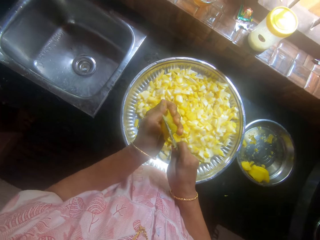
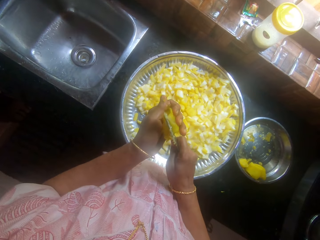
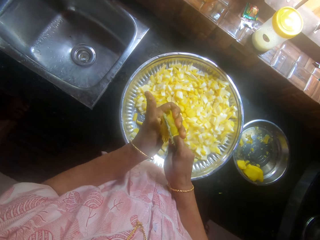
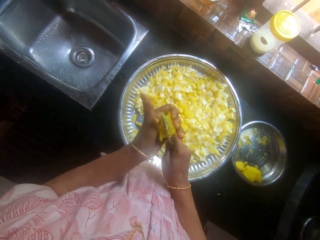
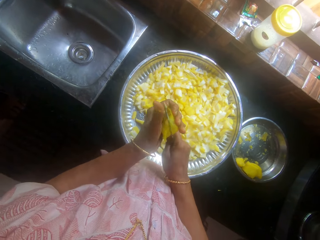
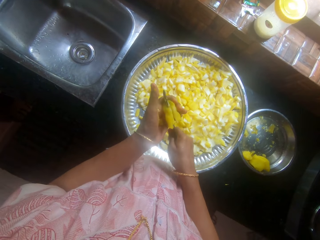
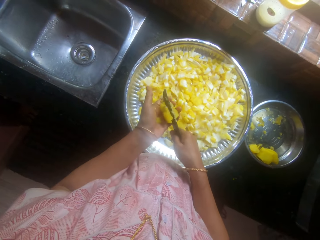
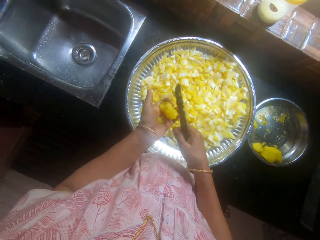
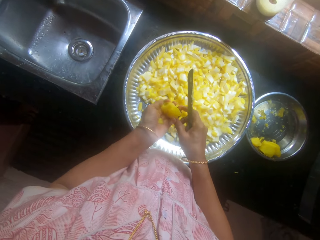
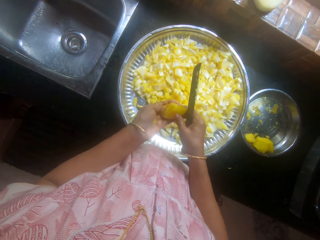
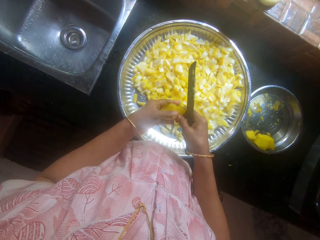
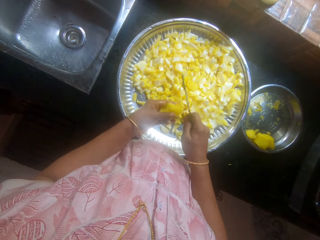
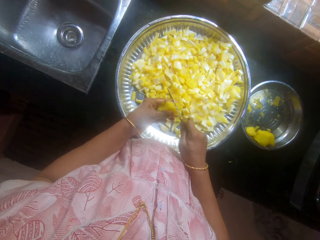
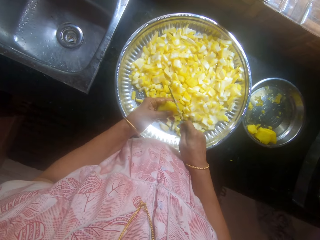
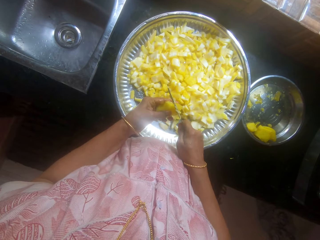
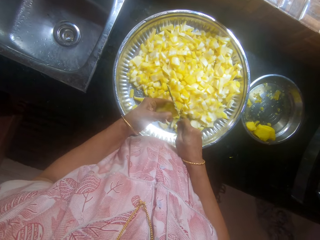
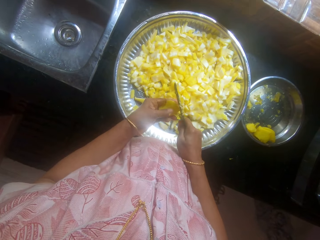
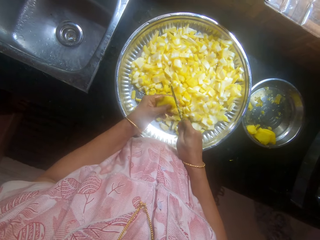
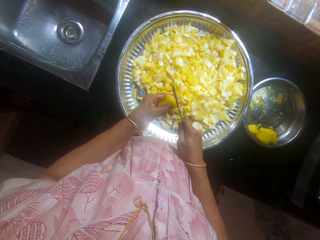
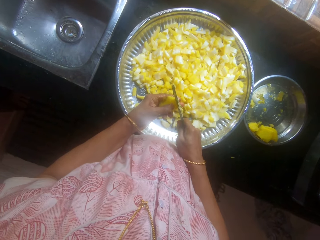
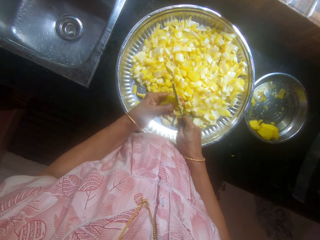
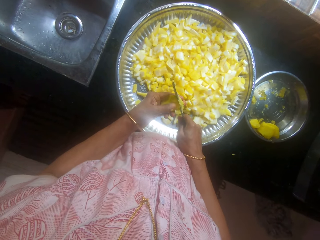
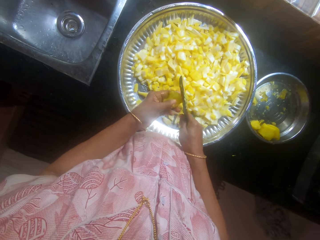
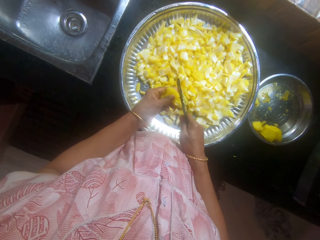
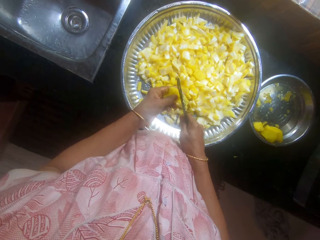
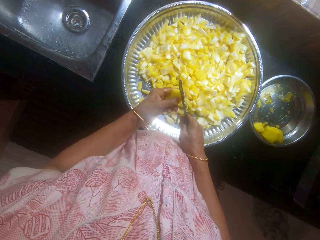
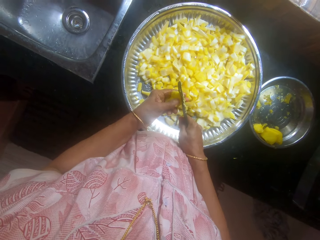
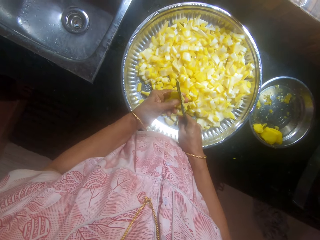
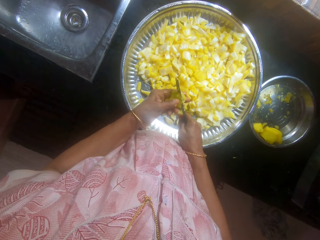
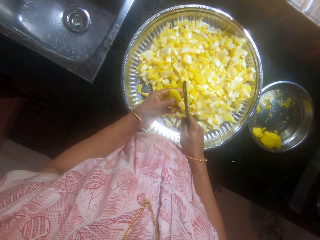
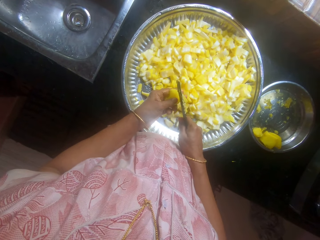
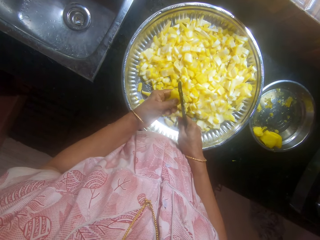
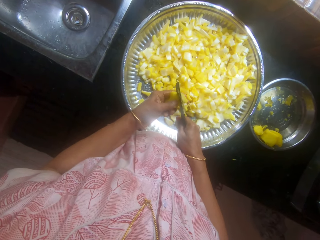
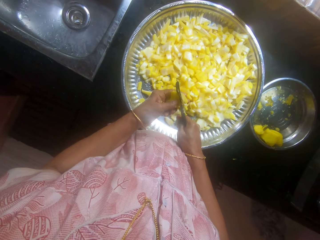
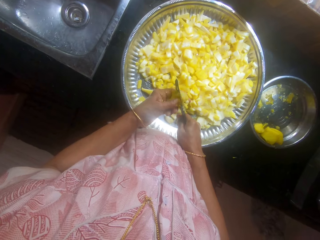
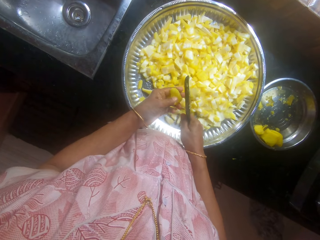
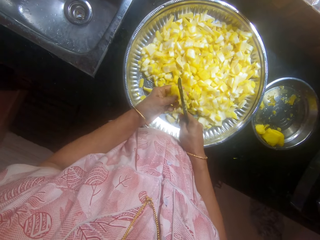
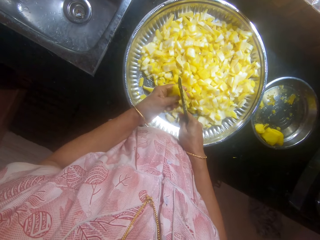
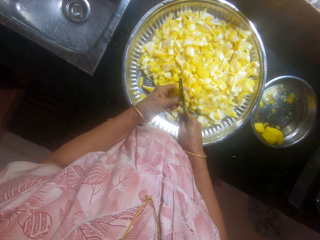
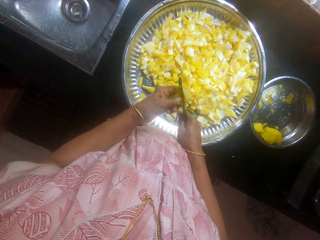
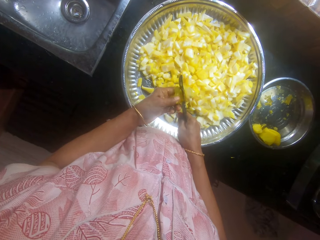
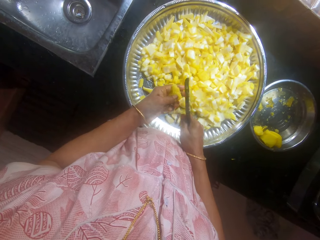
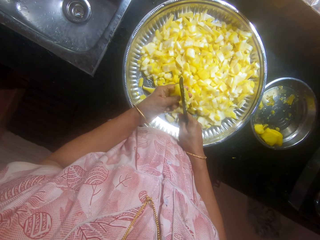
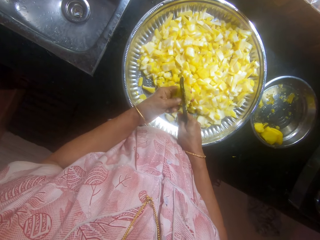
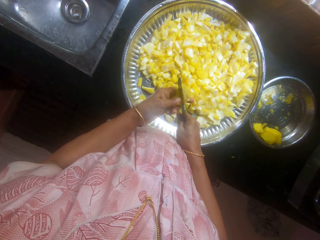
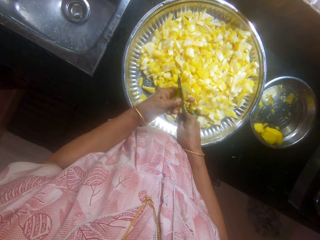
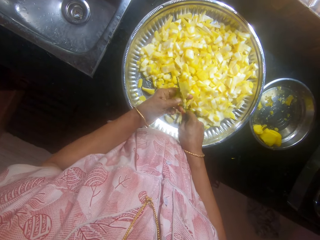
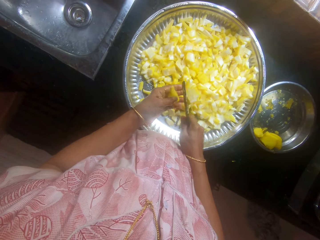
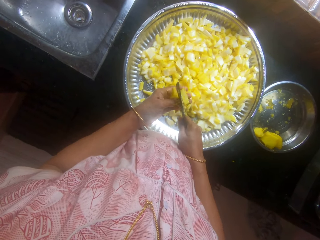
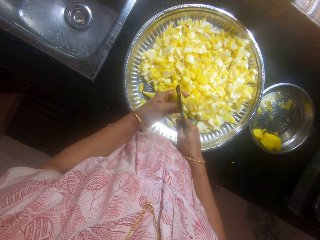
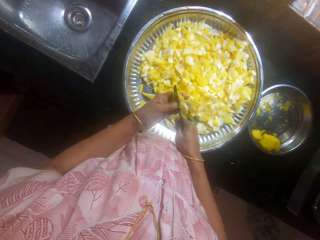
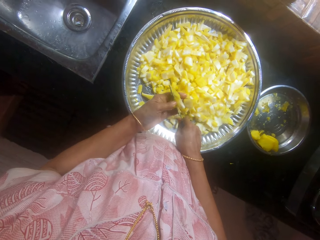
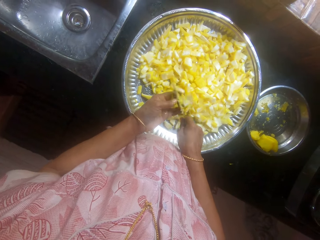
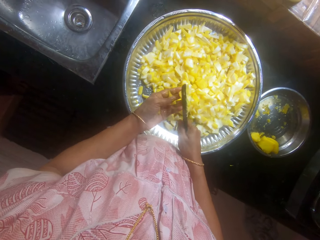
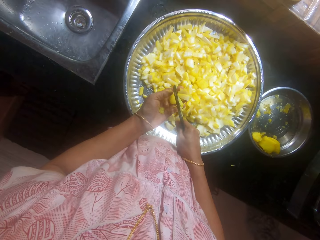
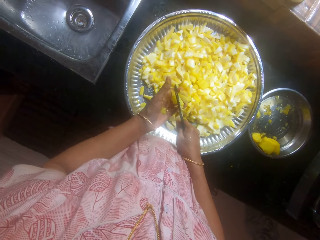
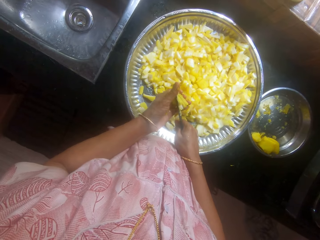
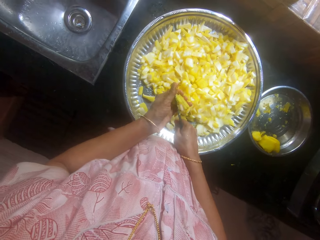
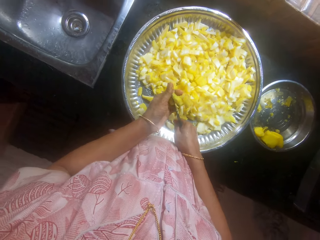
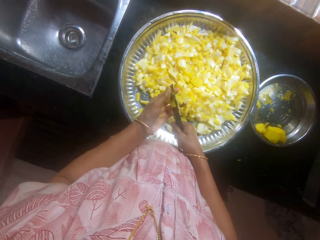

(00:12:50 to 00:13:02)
The camera wearer cuts the cassava with the knife.

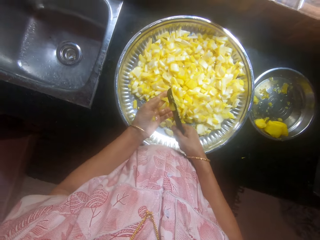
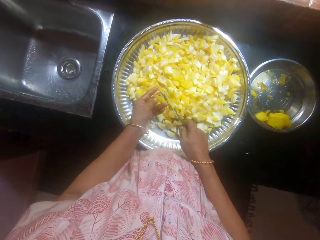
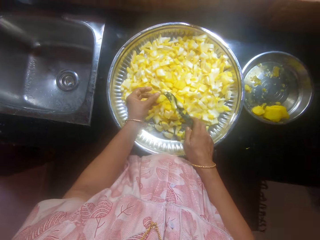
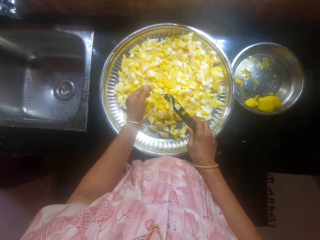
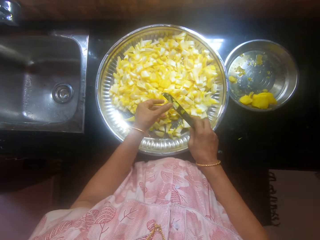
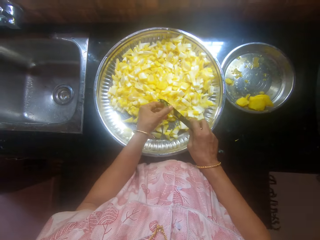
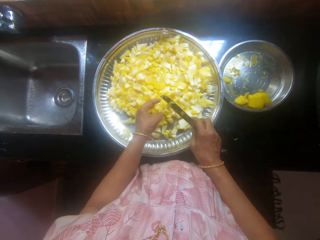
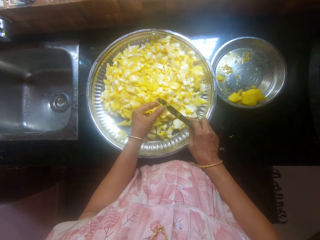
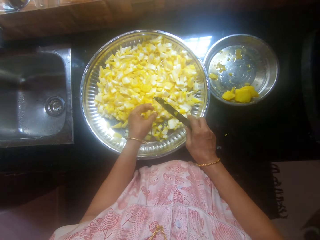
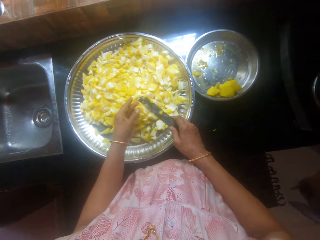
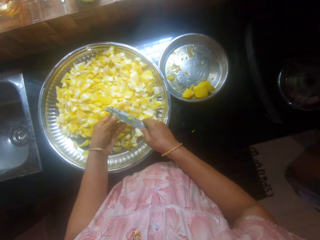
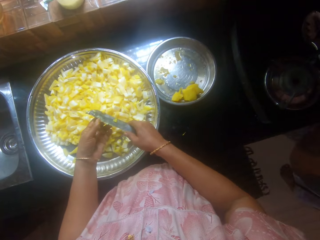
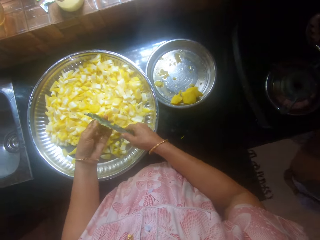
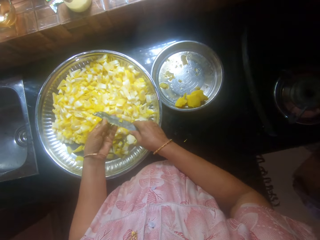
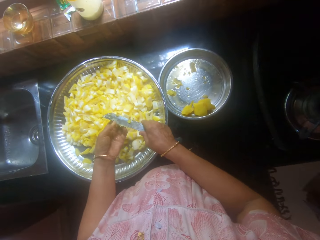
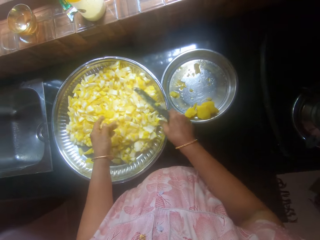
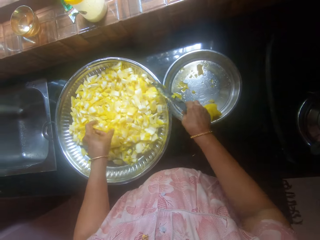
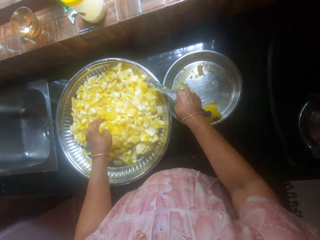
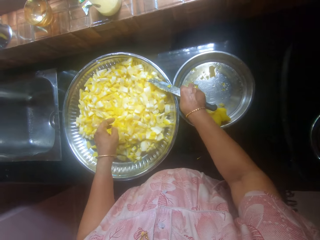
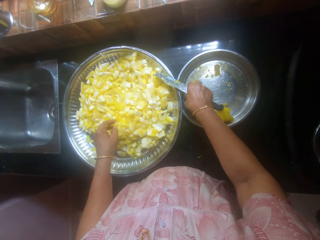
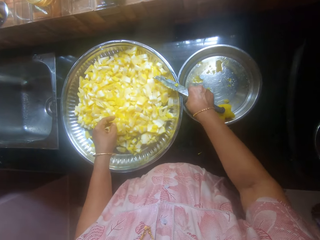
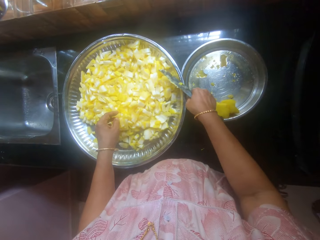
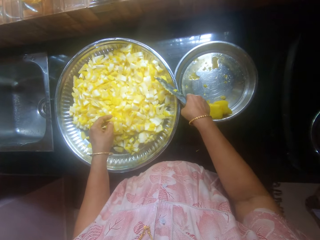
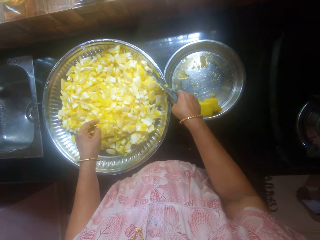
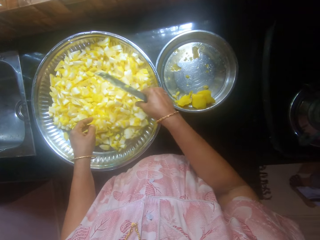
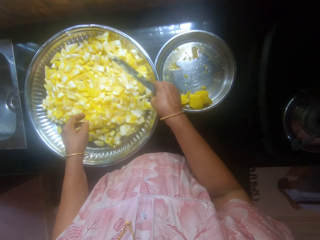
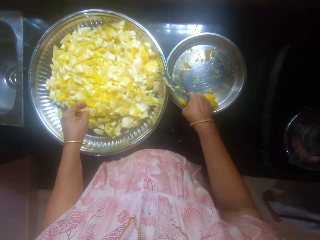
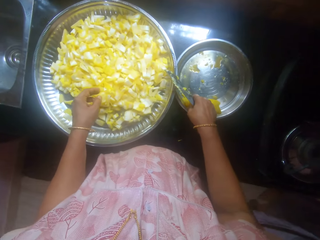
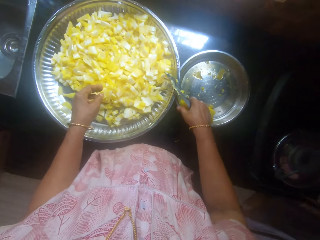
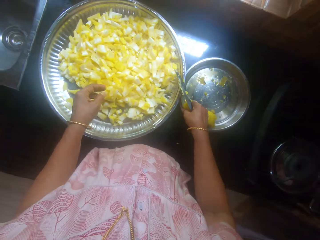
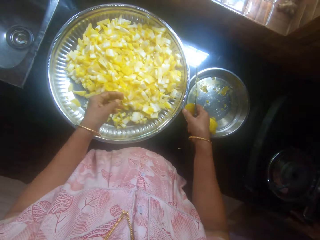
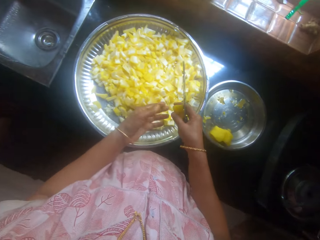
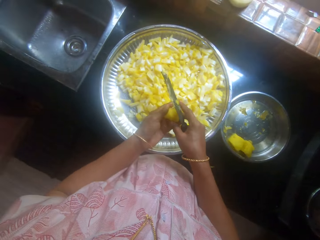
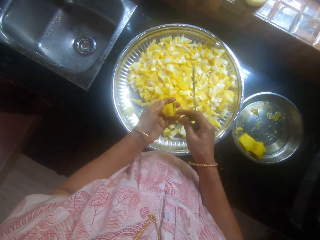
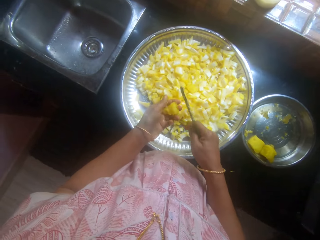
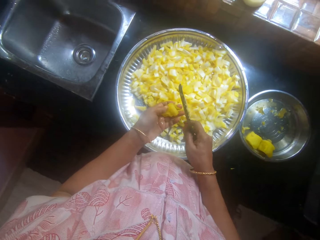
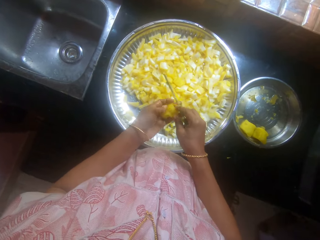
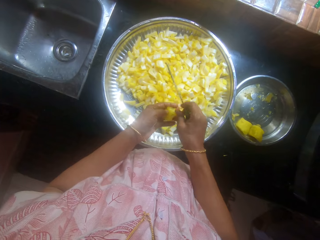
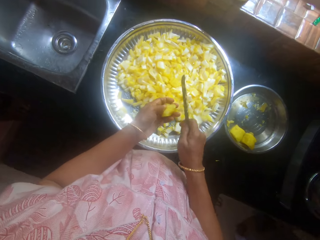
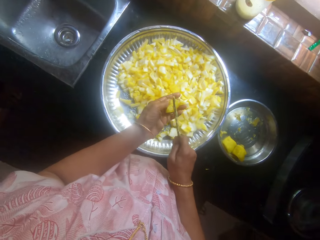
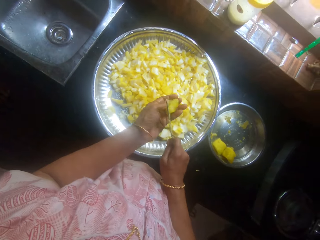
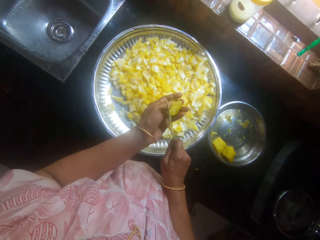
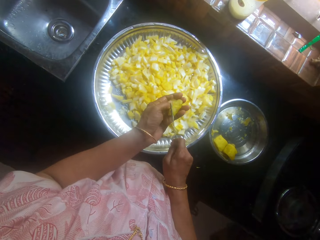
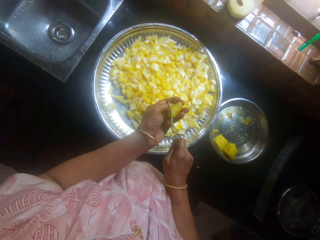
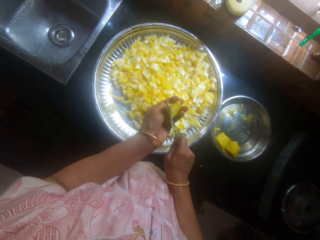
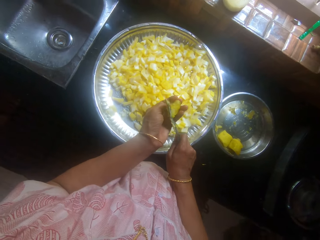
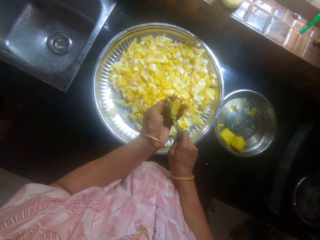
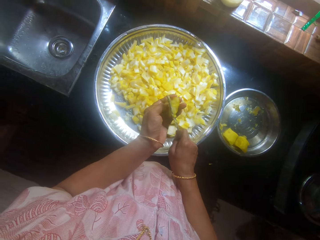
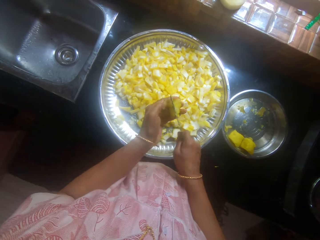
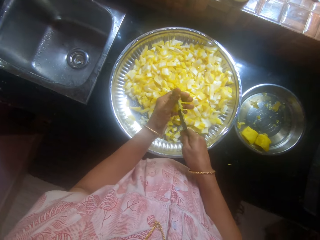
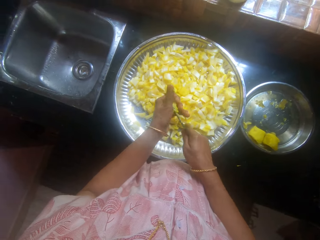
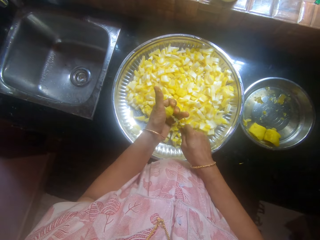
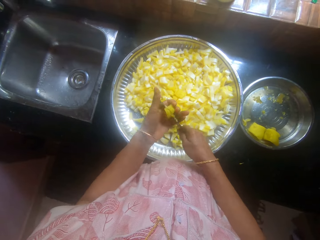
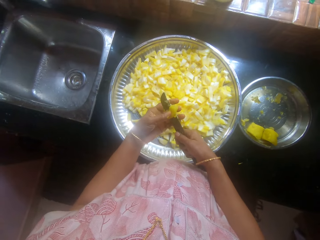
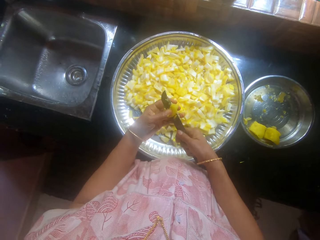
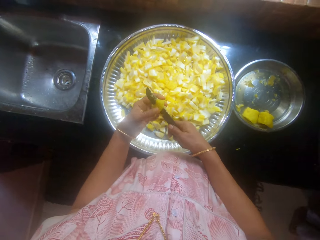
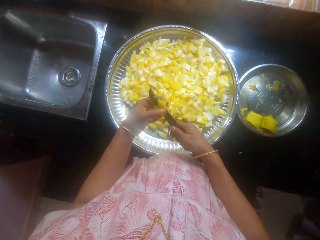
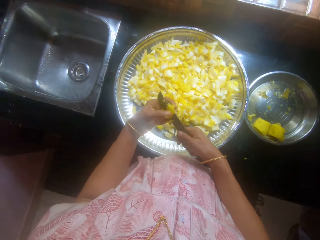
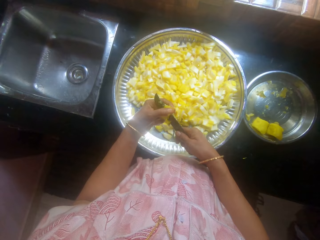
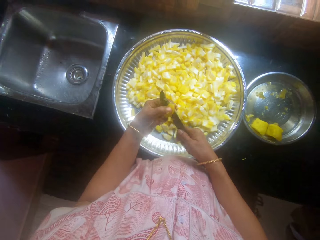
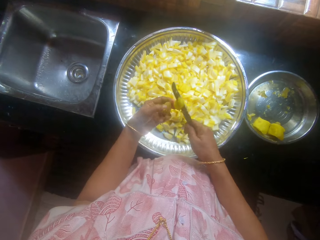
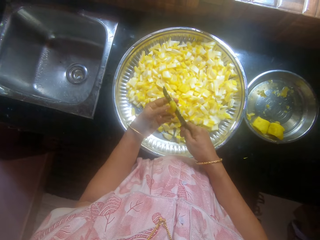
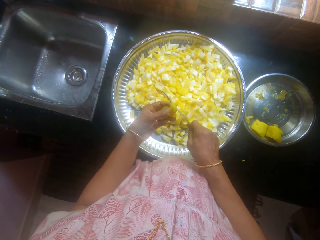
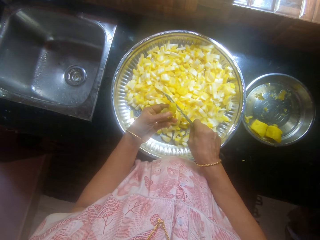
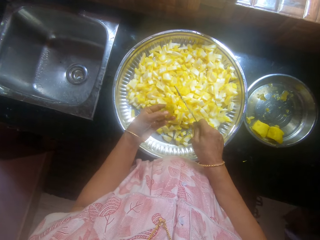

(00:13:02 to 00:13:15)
The camera wearer picks cassava or a potato from the tray. They cut the cassava with the knife.
